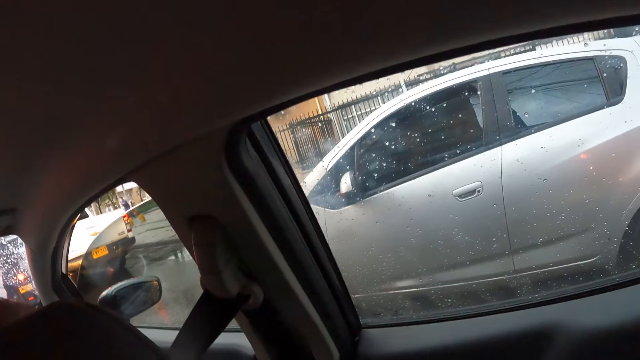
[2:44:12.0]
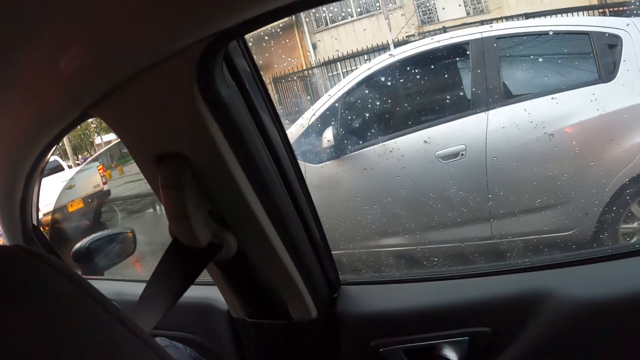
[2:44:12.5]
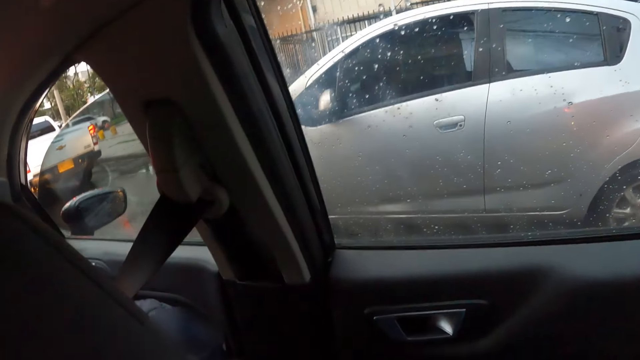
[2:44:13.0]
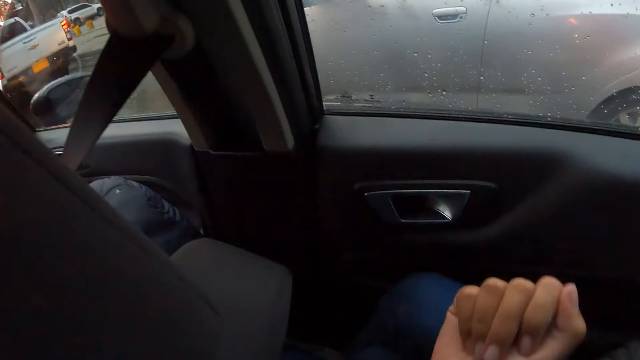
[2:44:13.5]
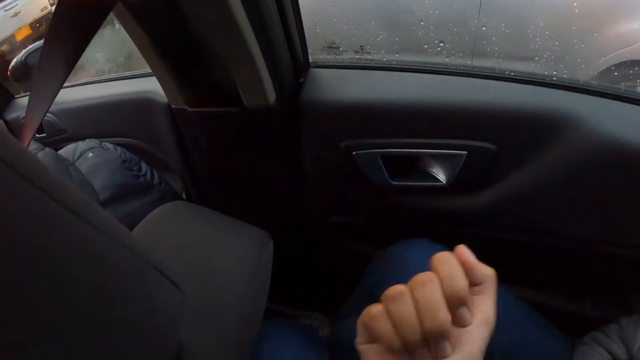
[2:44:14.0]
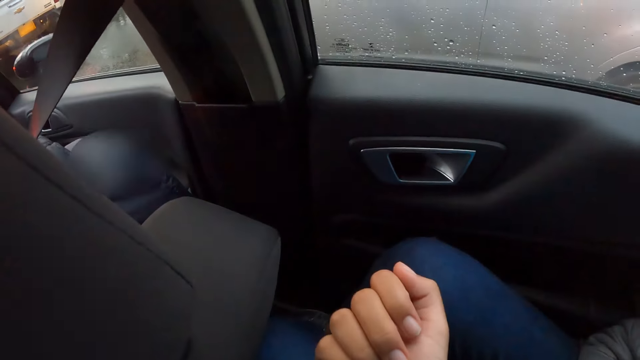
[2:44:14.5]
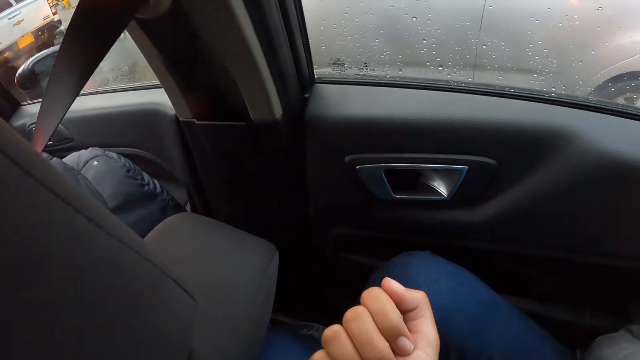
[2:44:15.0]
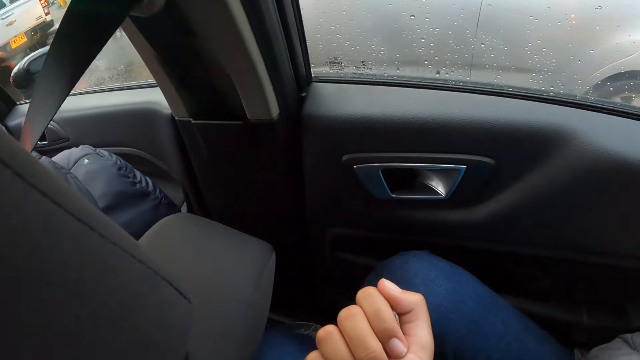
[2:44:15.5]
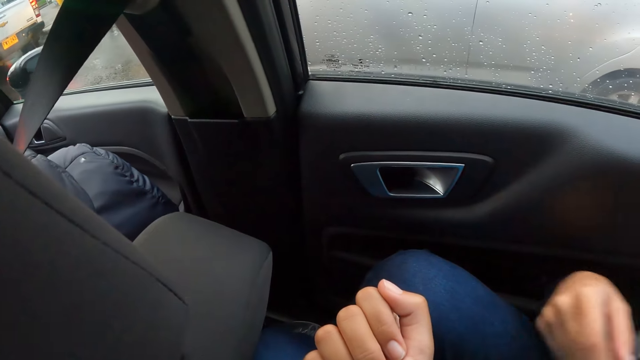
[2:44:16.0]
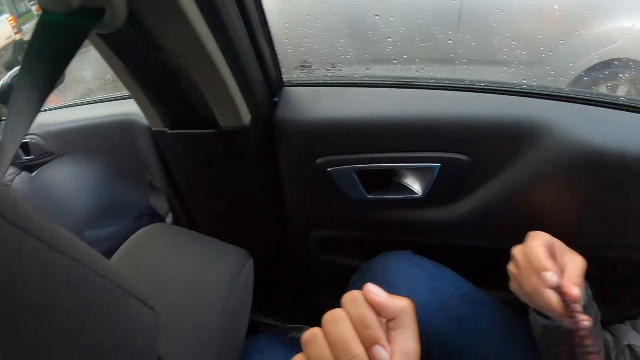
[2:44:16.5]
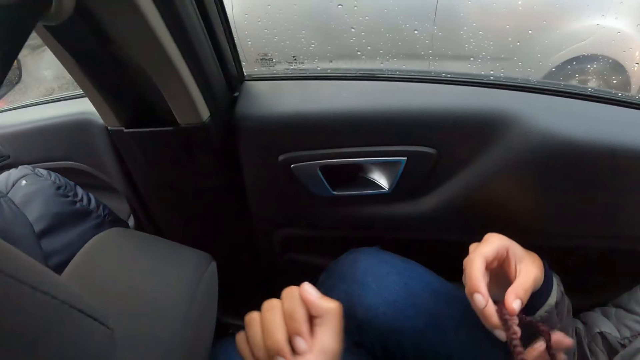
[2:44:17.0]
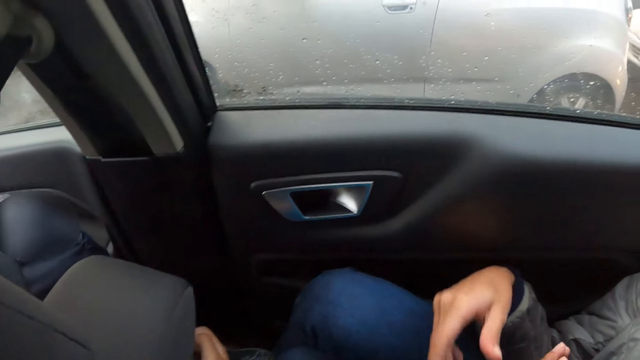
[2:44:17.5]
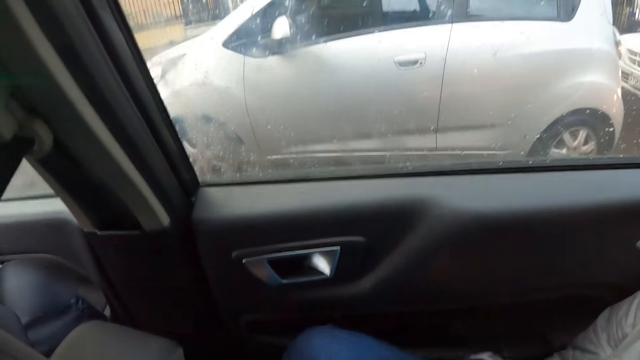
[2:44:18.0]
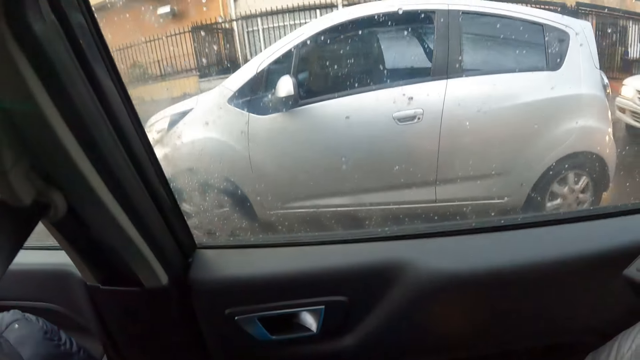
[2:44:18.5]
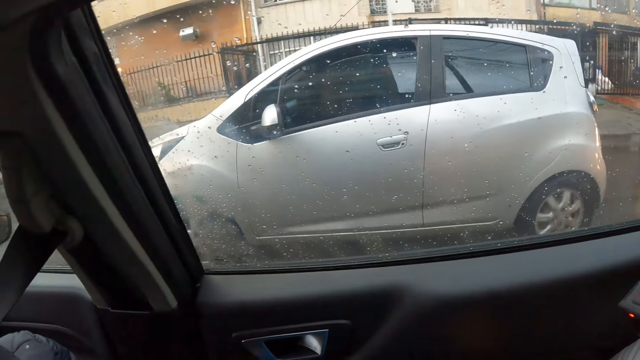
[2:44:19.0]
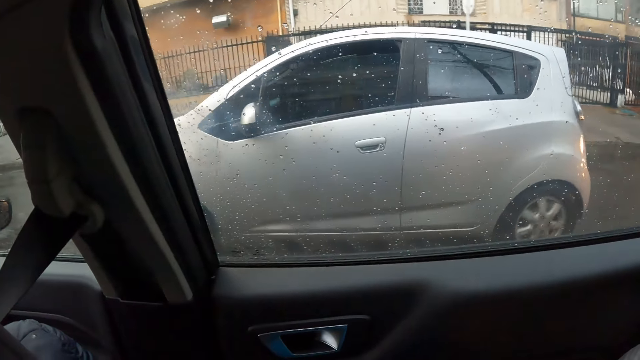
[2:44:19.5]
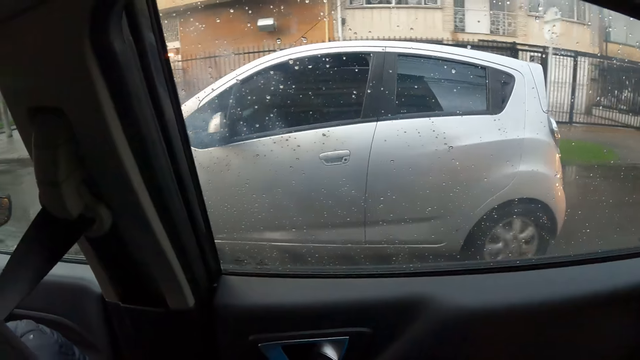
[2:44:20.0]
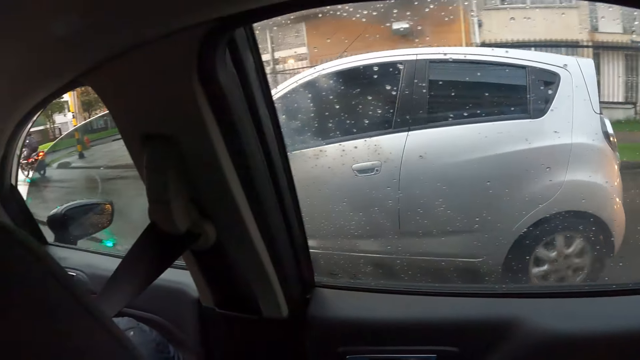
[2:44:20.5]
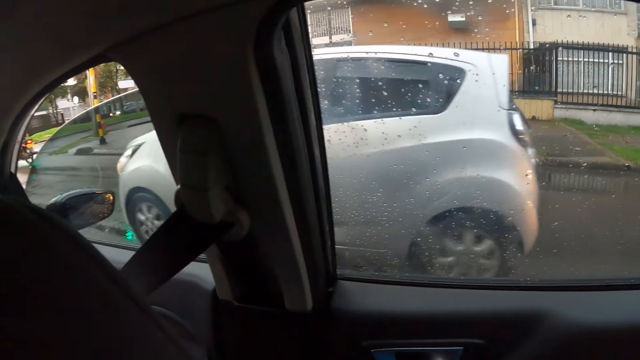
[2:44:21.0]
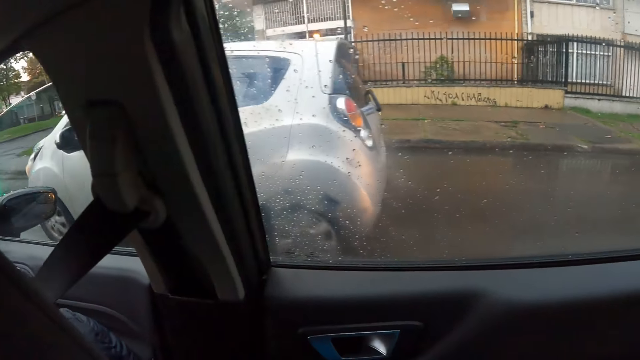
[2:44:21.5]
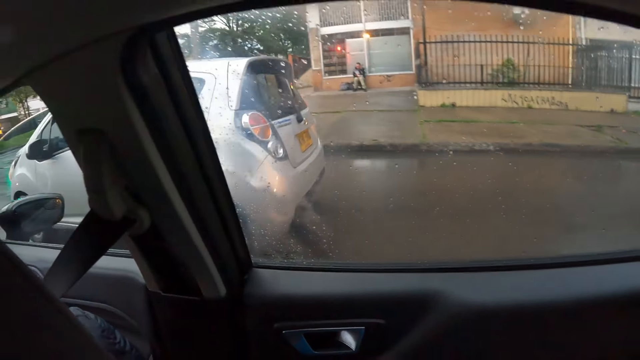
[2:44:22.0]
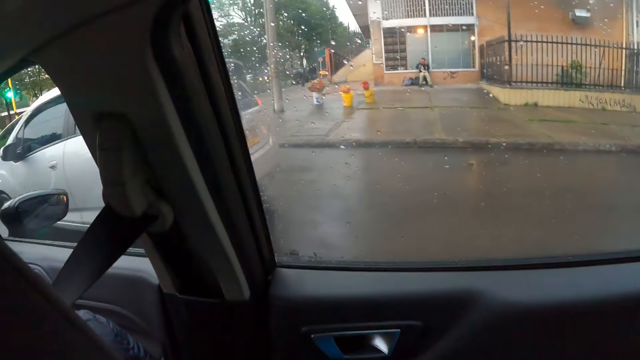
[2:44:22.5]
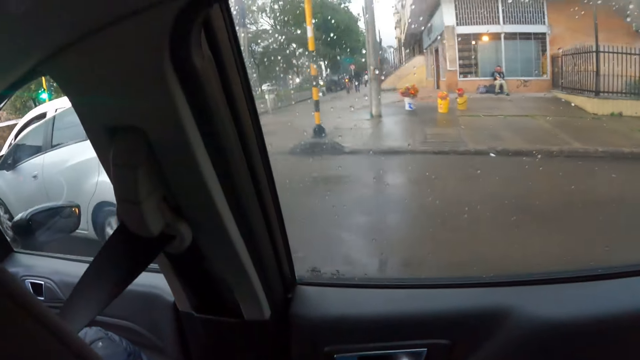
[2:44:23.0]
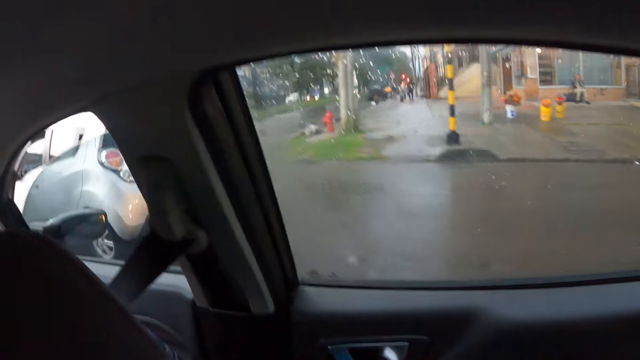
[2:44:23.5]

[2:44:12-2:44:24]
A girl, in the car, plays with a rosary with both hands. The woman drives the car. A silver car drives past the woman.

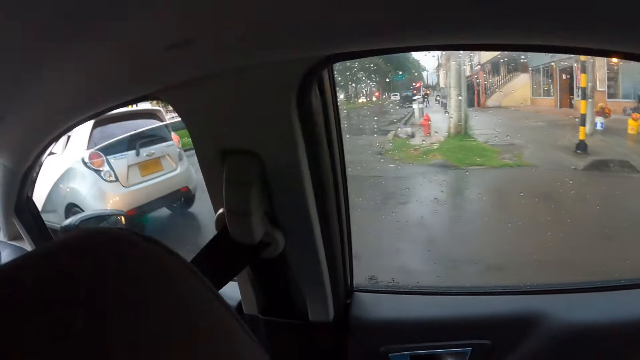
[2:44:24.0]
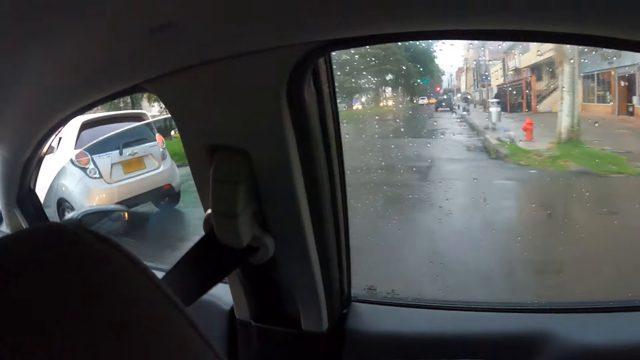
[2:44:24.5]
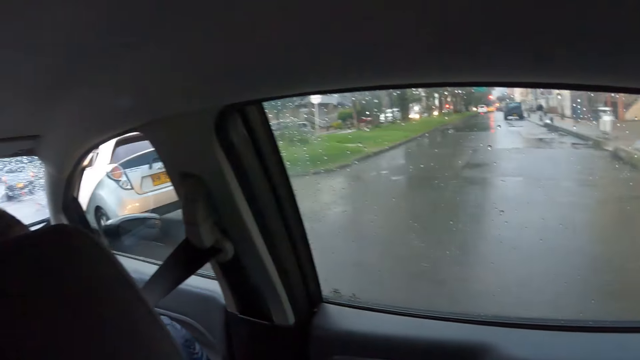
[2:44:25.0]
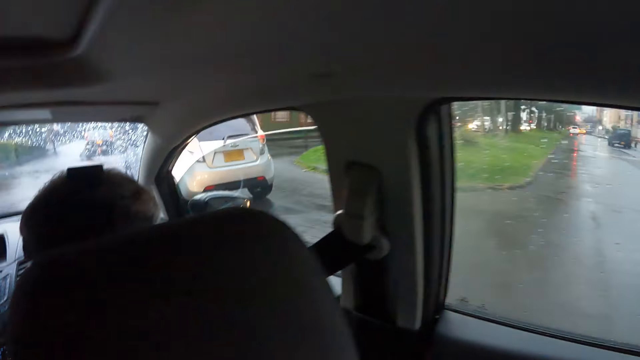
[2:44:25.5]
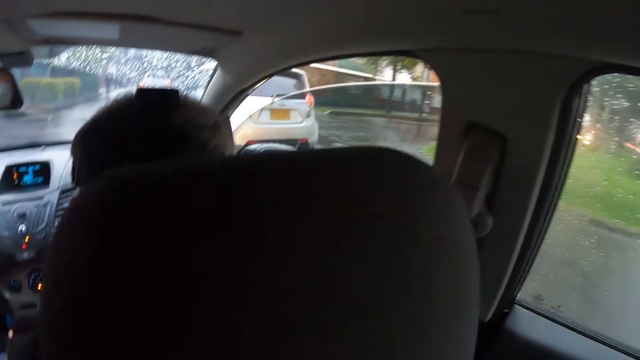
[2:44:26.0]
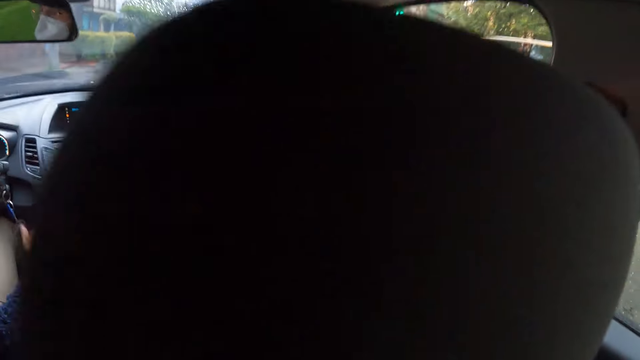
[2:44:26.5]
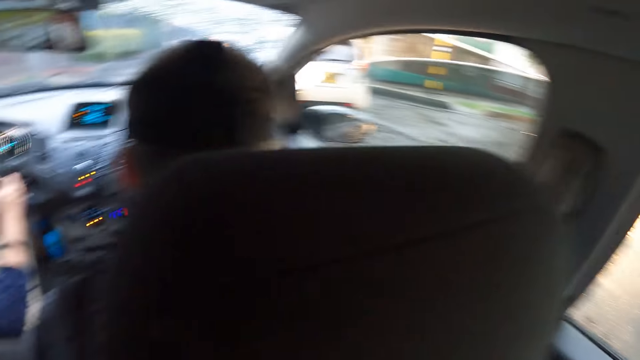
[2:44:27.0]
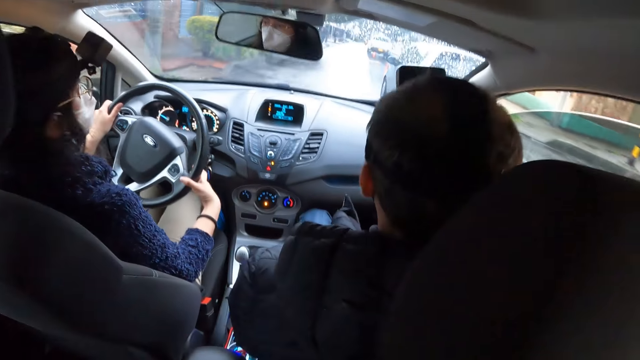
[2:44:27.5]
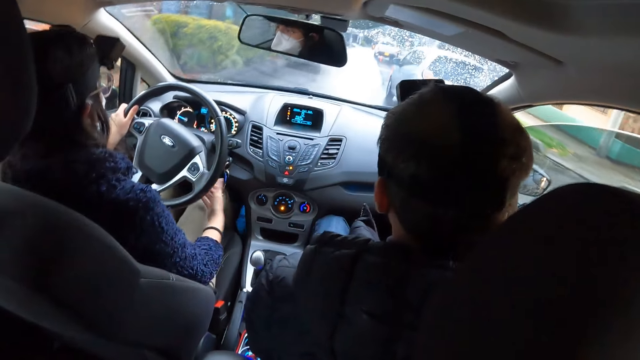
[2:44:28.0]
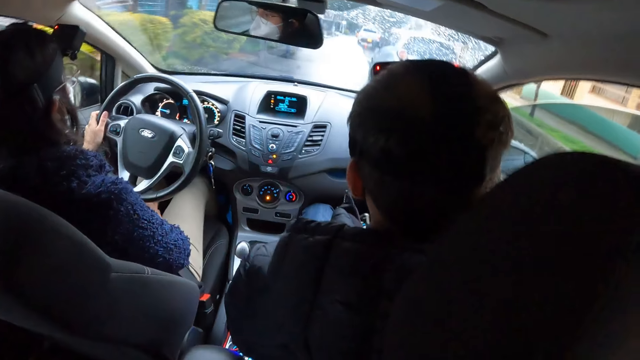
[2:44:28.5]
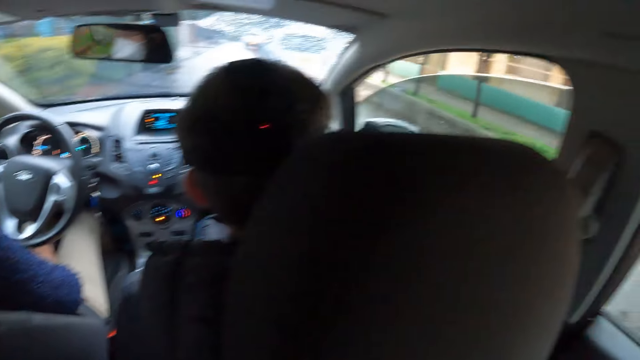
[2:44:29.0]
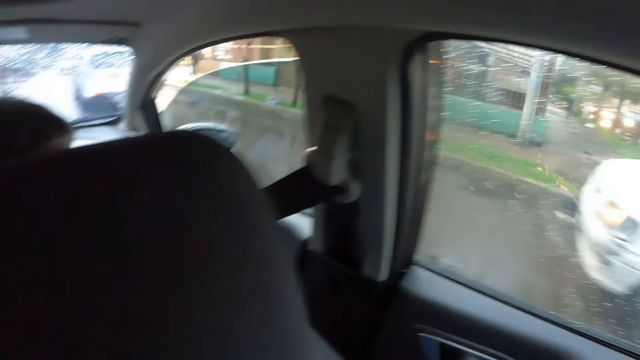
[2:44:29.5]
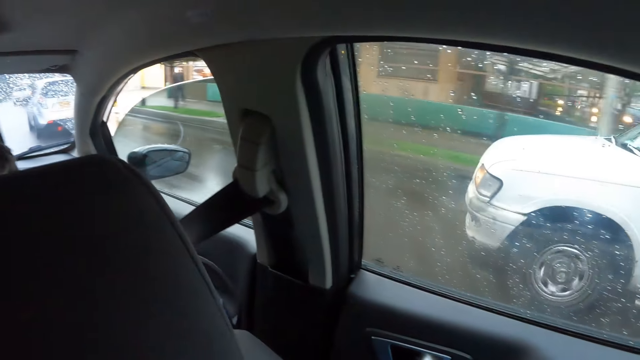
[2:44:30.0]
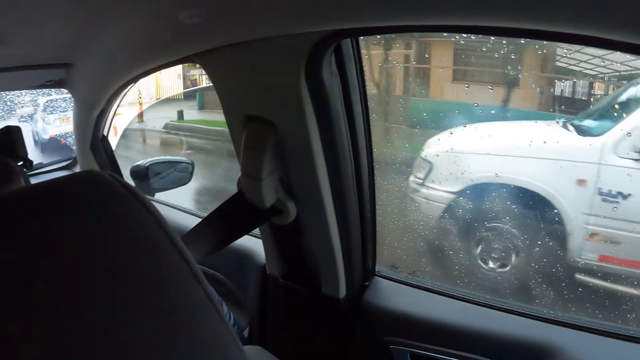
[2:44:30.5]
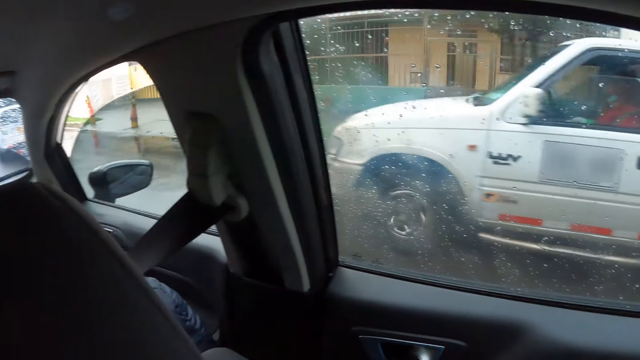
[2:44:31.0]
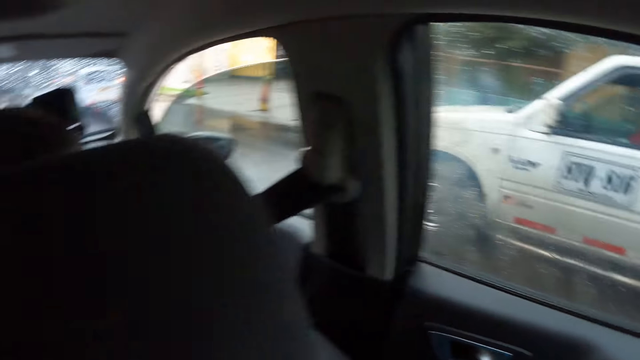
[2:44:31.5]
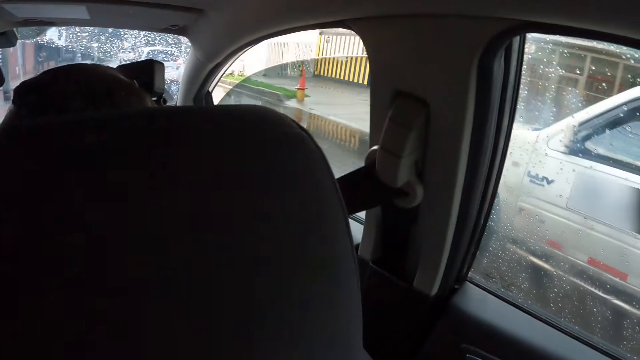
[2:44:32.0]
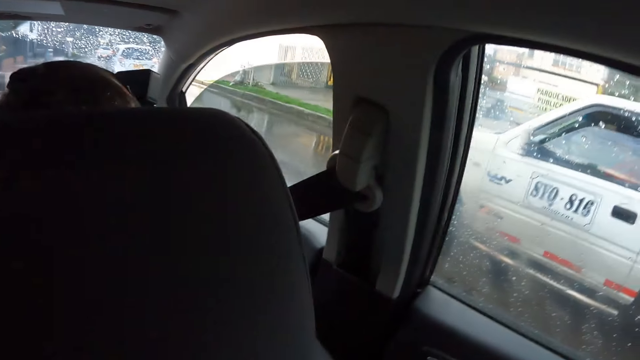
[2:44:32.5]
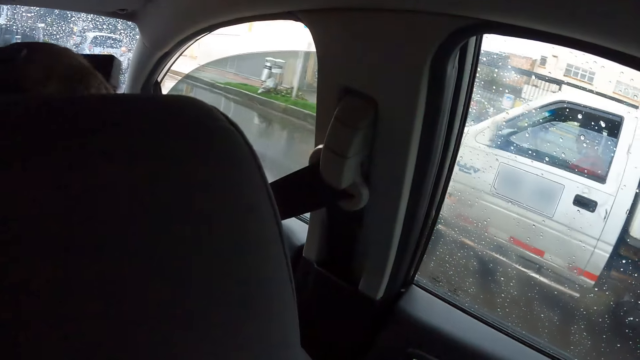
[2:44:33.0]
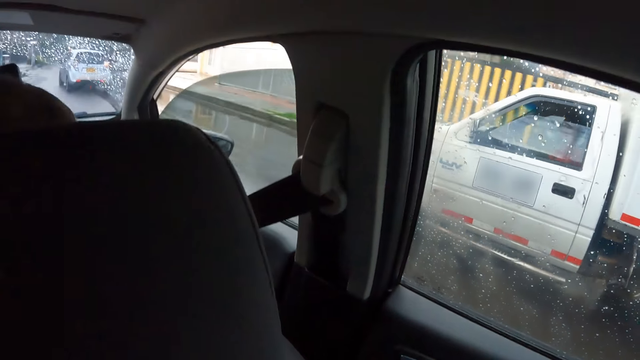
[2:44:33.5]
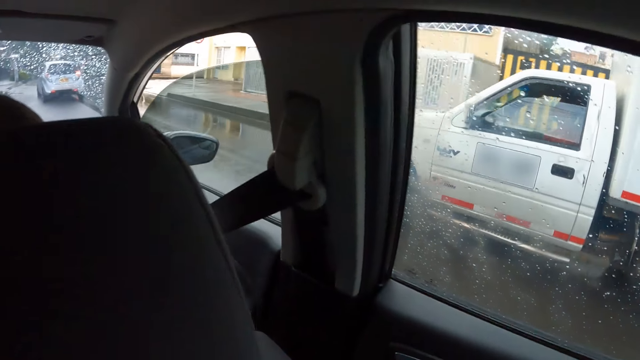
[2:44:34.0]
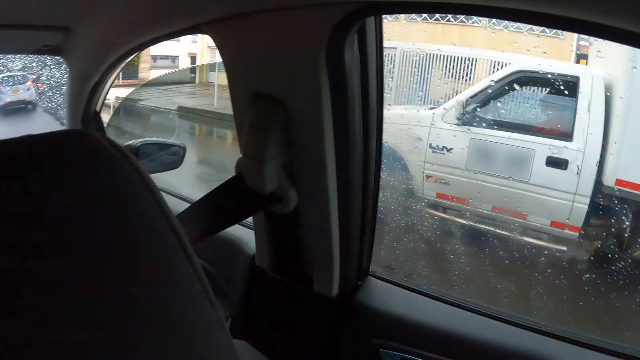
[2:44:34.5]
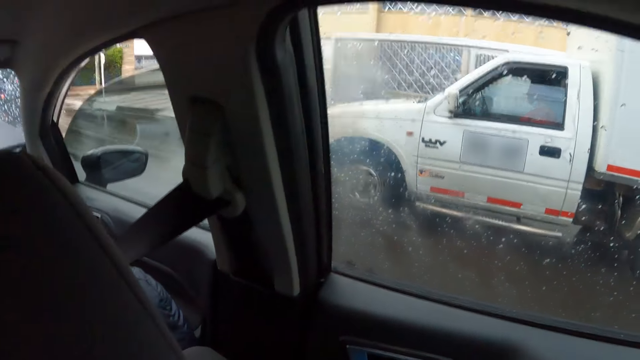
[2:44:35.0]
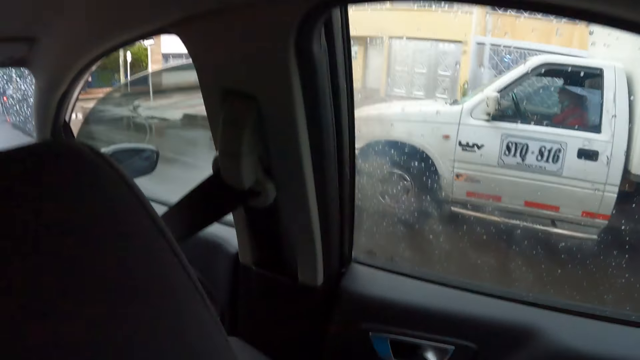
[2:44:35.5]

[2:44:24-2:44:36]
The camera wearer looks around. The woman drives a car. The camera wearer looks around. A white truck drives alongside the woman.
